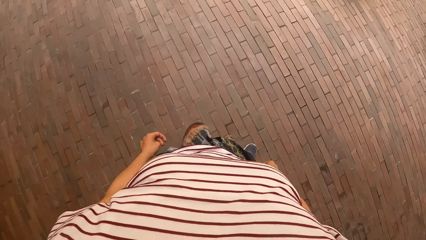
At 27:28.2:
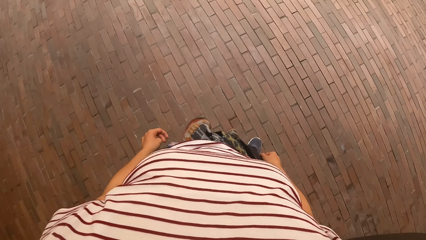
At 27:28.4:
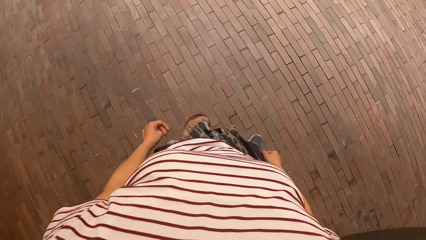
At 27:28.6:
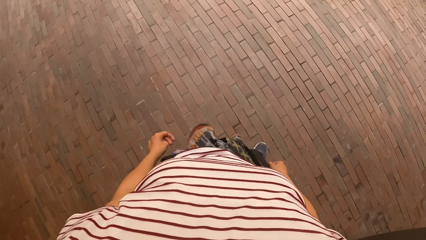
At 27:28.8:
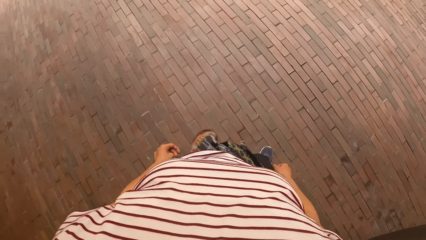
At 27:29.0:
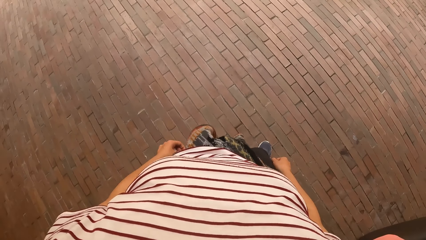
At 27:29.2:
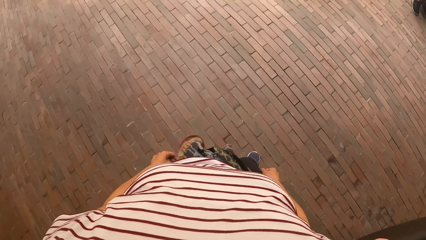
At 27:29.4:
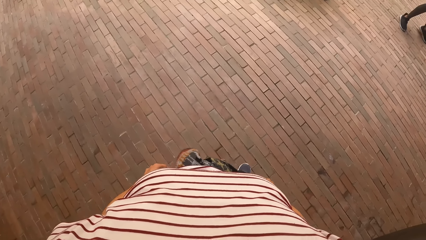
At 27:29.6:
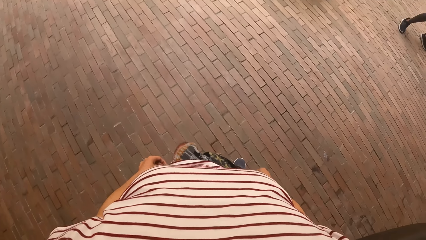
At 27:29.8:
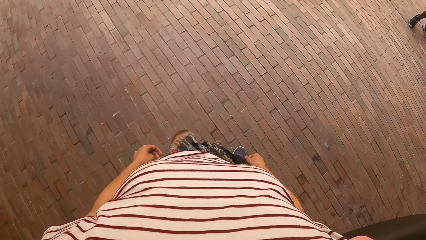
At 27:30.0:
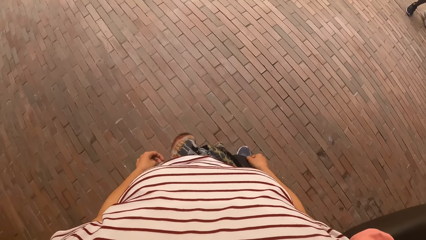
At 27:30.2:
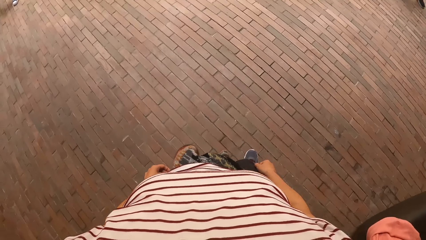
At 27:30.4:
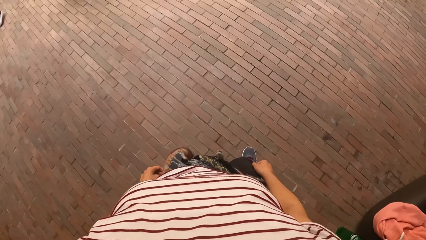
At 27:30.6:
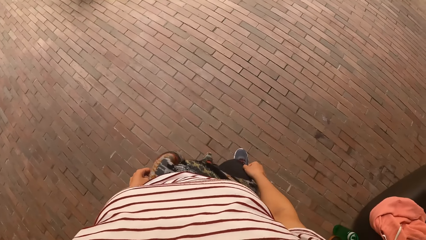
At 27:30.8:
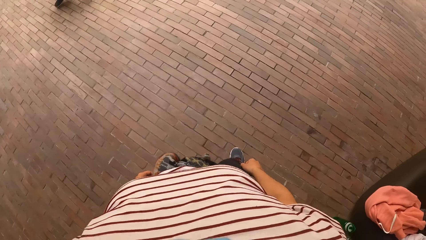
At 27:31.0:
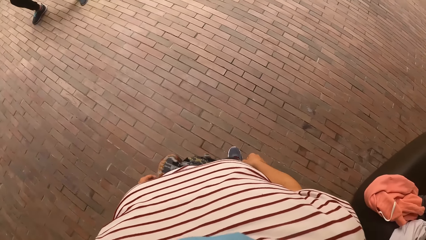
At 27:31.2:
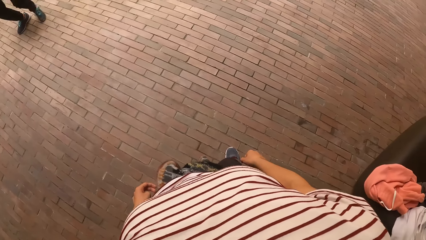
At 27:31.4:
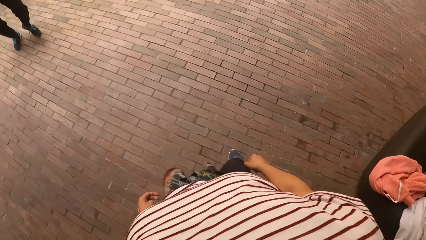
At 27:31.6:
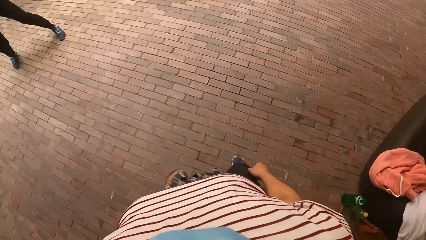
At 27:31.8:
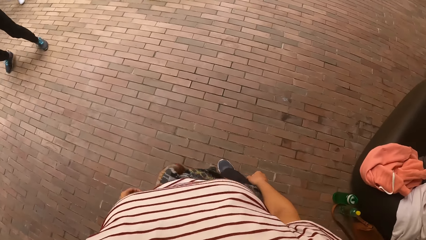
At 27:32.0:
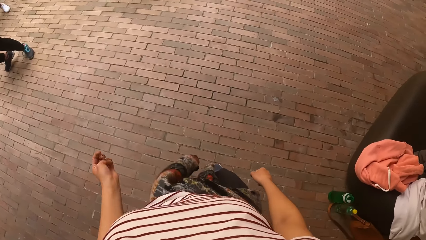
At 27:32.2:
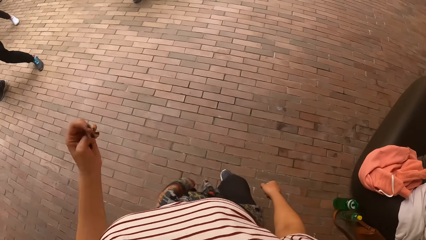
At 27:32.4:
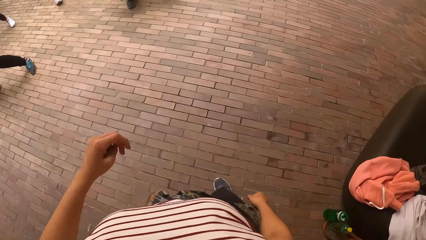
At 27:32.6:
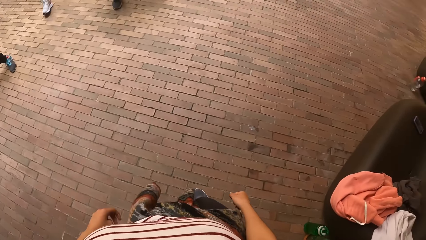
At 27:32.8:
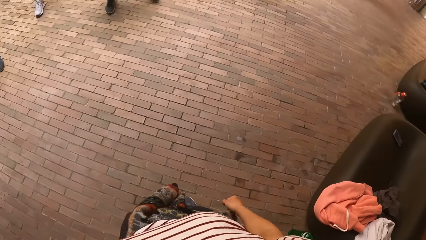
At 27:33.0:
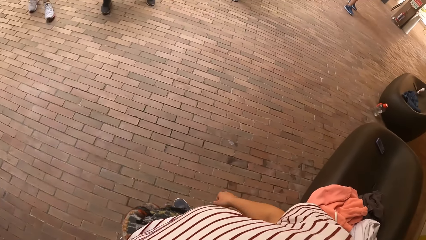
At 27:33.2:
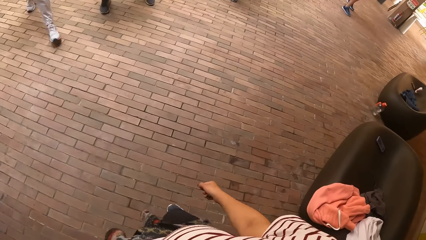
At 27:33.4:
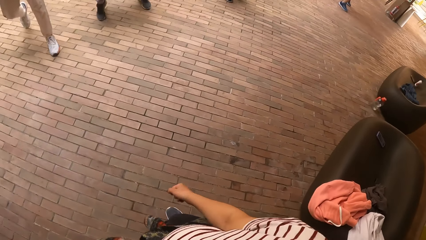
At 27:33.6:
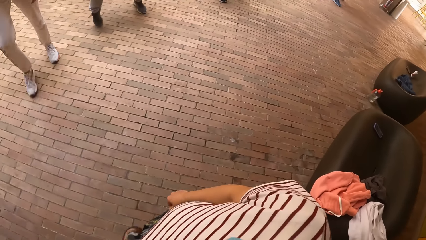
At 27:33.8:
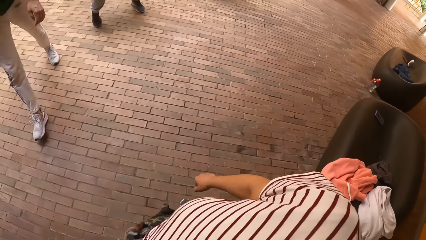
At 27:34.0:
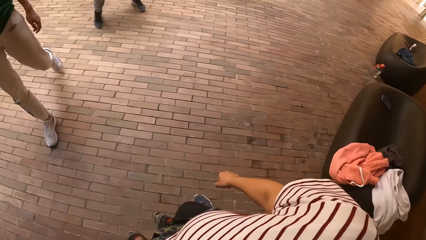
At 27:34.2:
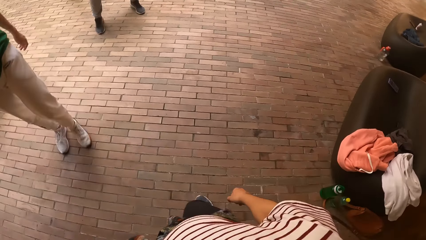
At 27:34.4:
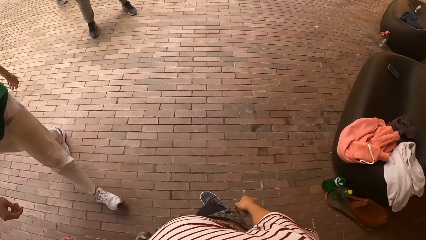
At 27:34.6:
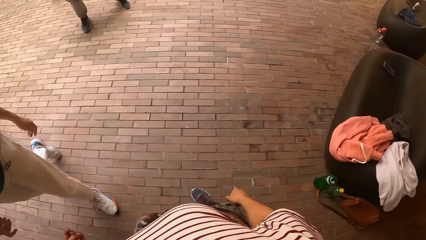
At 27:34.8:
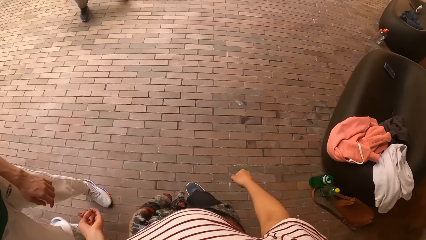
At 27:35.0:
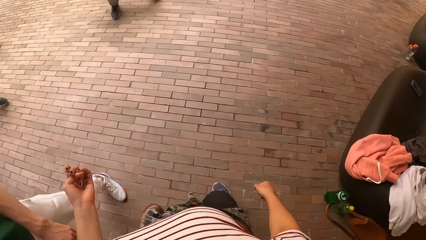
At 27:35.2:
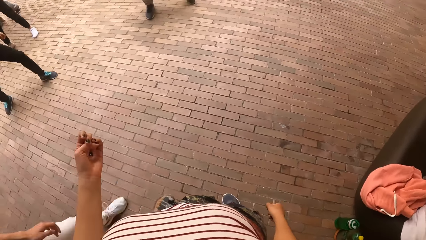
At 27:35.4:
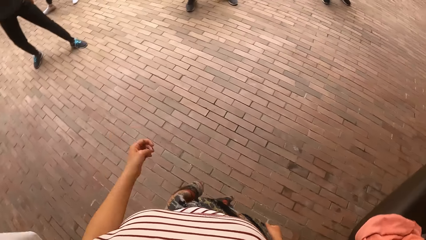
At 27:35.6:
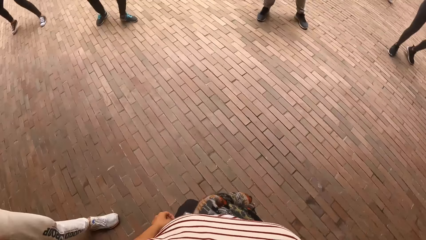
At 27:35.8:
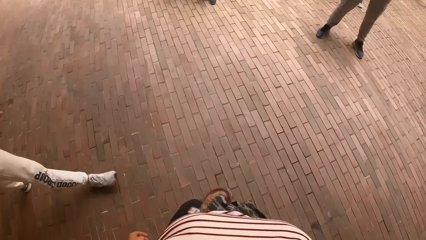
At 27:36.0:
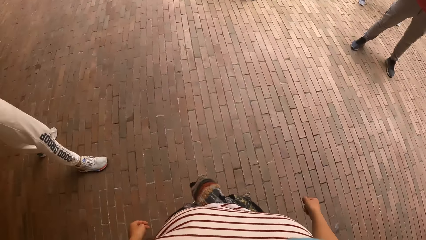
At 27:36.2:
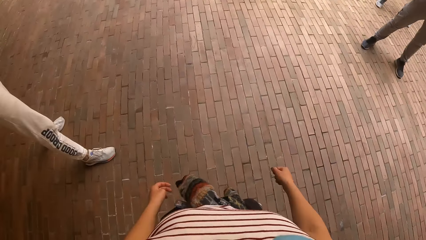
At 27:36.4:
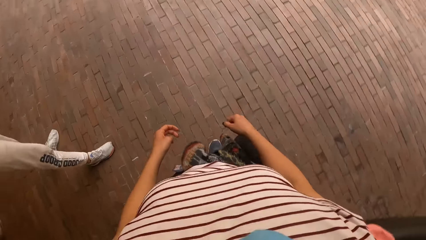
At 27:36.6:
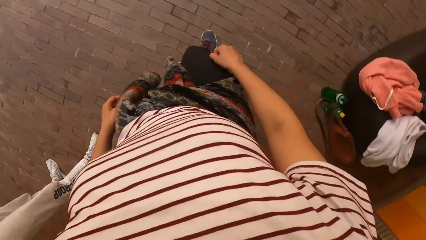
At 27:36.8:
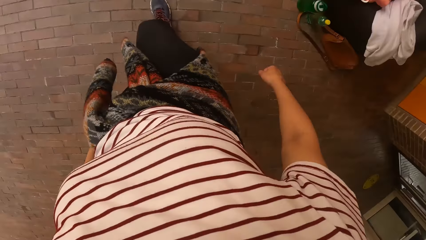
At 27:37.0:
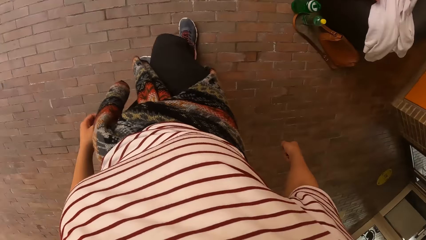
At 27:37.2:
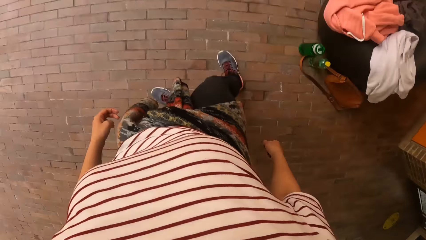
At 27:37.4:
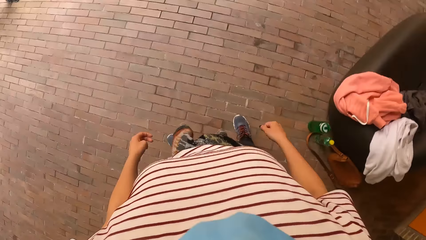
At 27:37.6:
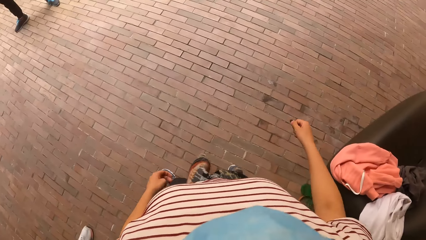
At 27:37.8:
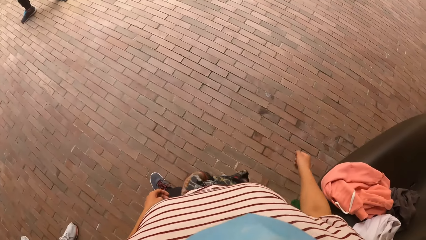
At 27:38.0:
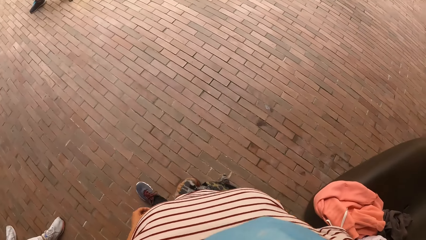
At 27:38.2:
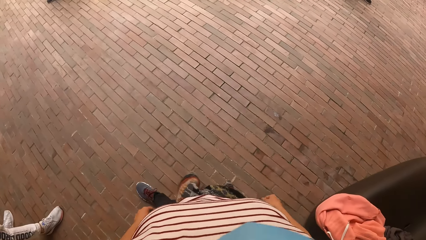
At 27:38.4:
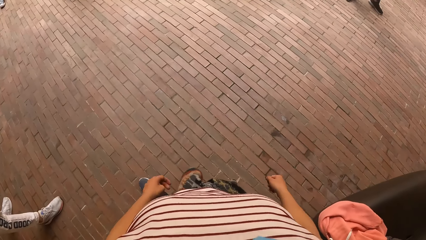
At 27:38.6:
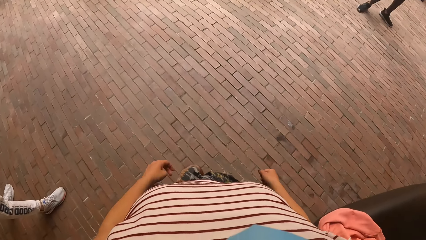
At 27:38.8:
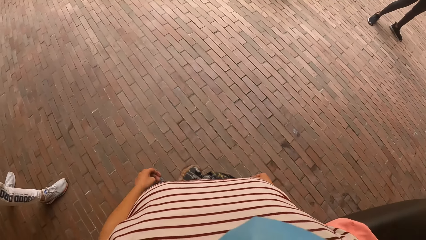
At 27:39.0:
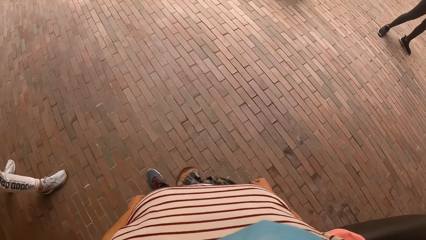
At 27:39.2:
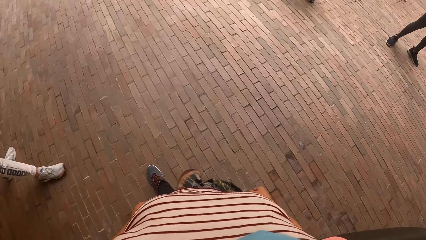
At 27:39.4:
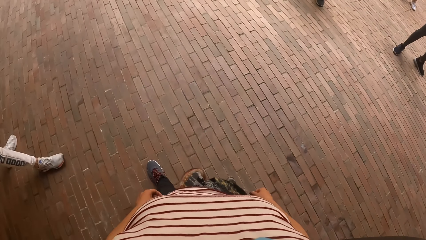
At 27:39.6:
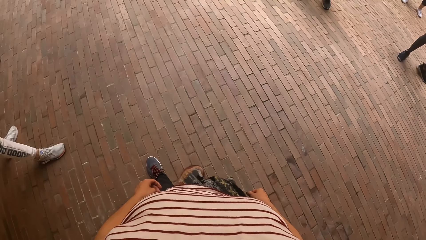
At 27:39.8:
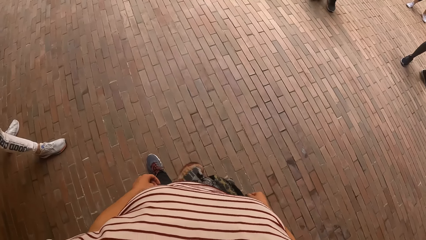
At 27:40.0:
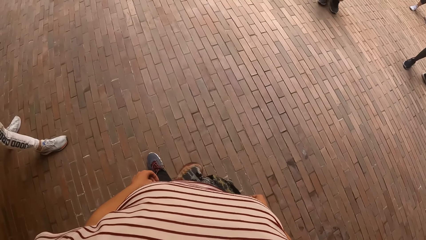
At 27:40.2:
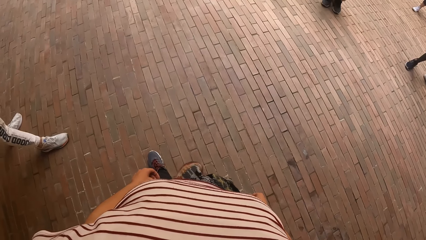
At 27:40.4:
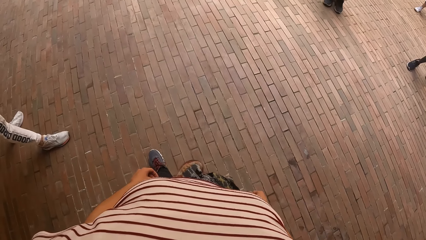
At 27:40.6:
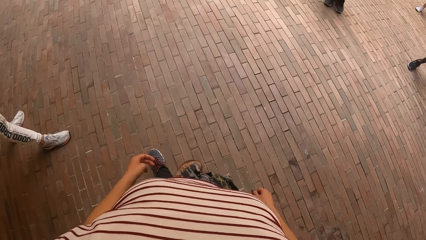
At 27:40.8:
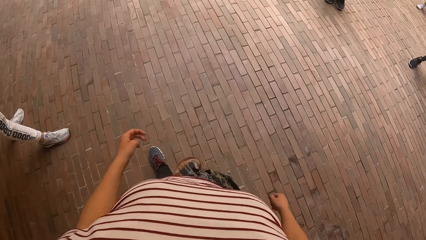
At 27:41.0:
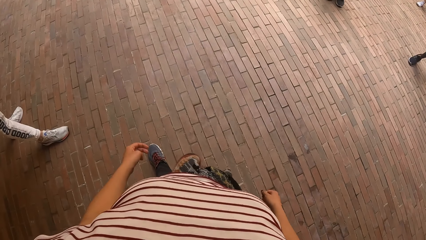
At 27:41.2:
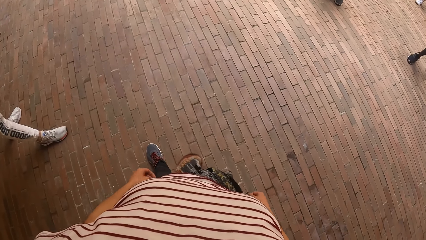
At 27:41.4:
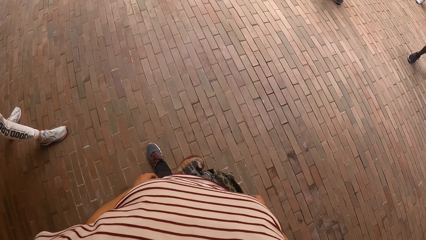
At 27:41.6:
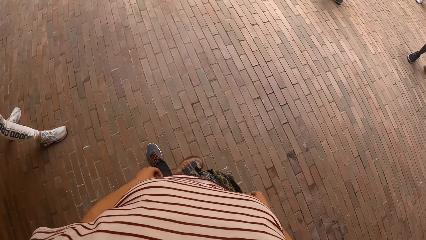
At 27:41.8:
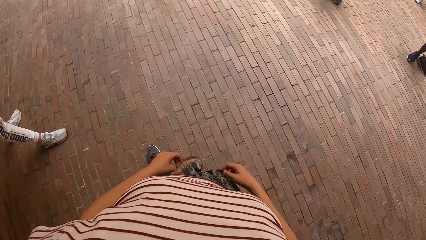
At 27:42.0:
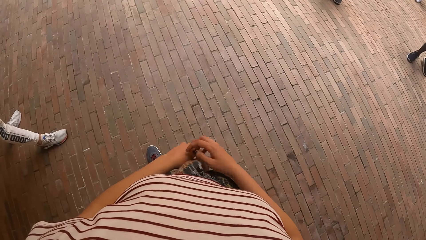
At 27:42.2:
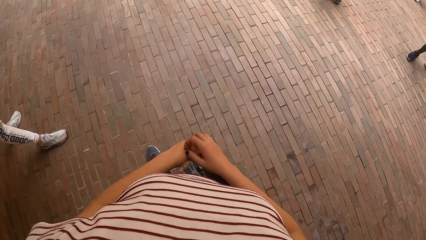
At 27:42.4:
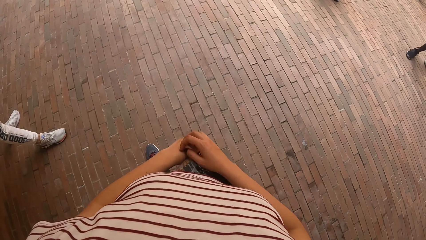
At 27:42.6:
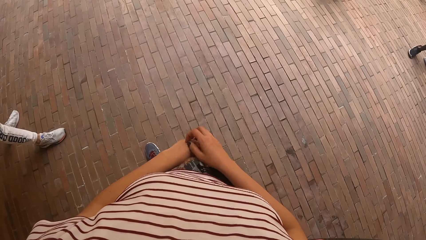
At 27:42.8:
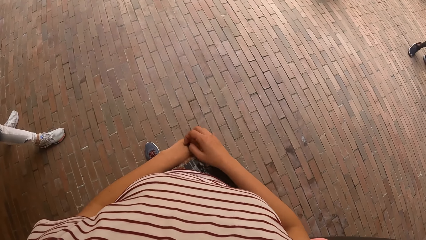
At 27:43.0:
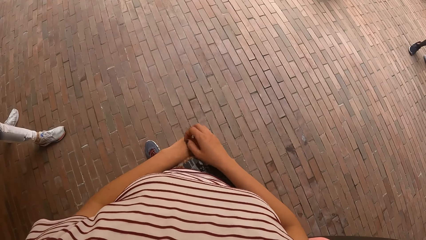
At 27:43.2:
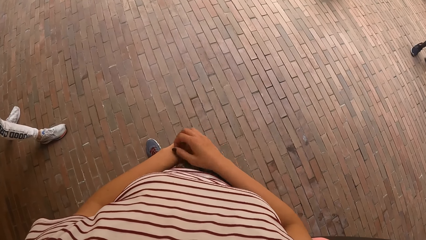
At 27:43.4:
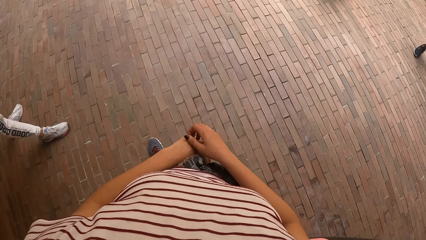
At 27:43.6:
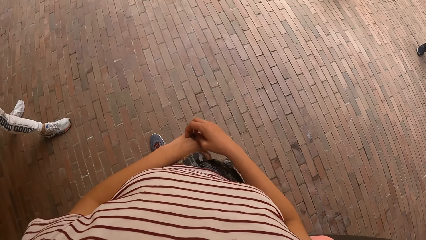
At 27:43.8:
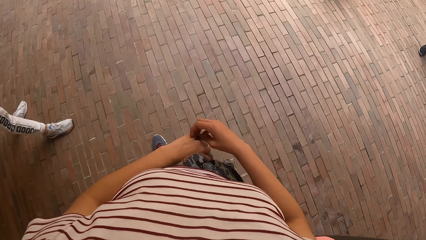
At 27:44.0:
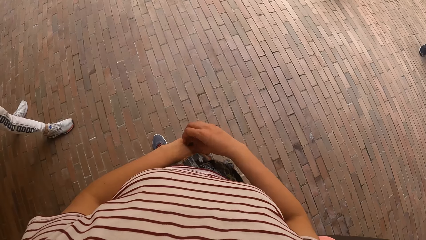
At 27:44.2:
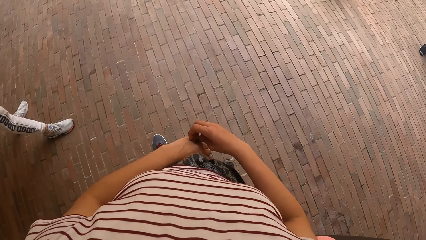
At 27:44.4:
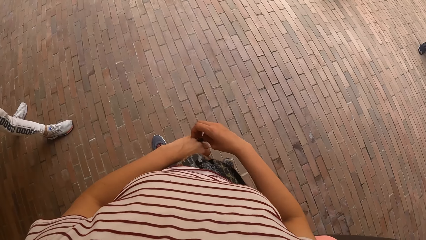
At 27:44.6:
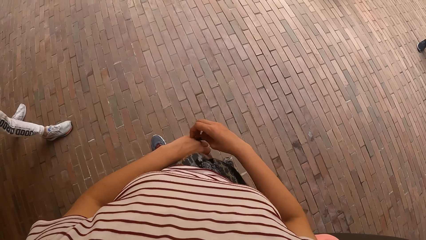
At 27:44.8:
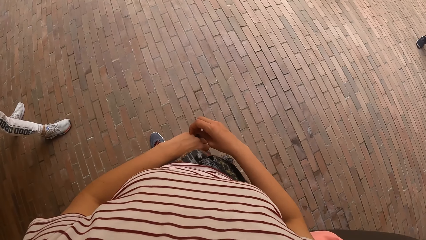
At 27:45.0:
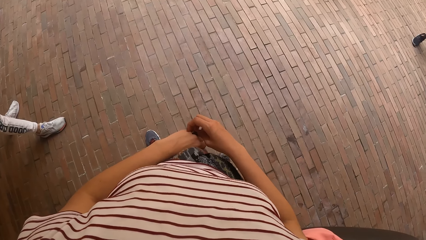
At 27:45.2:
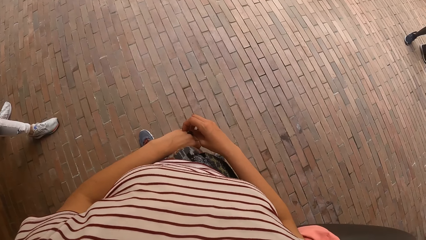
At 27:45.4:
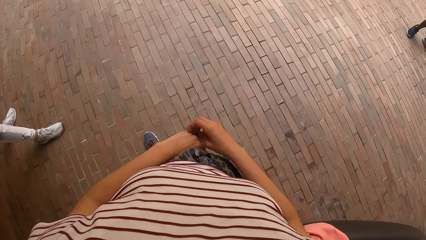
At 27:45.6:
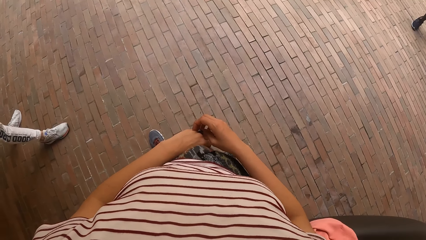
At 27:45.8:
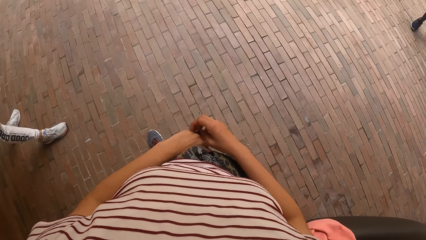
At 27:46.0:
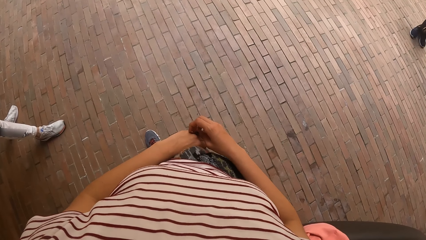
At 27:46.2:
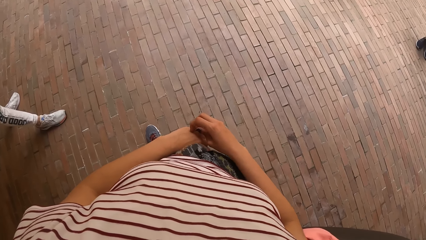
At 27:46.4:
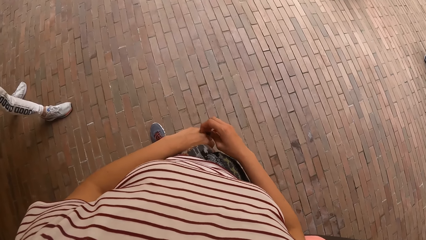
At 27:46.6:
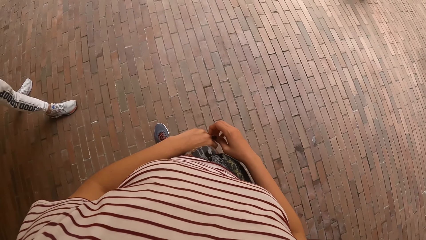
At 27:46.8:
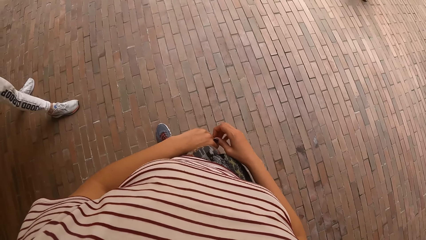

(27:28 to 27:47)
The camera wearer dances with the group of people. She scratches her left hand with her right hand.
